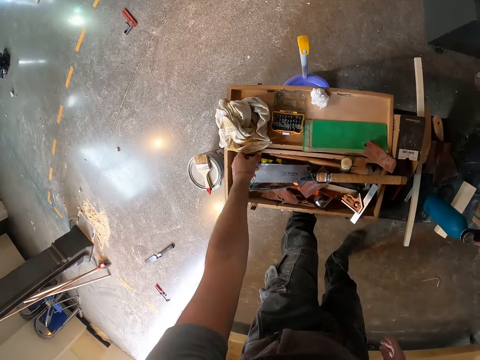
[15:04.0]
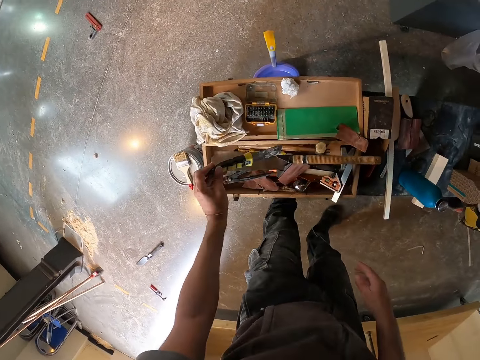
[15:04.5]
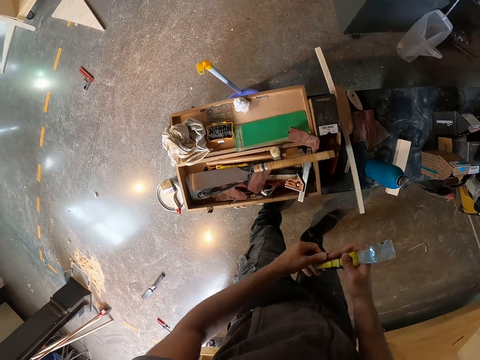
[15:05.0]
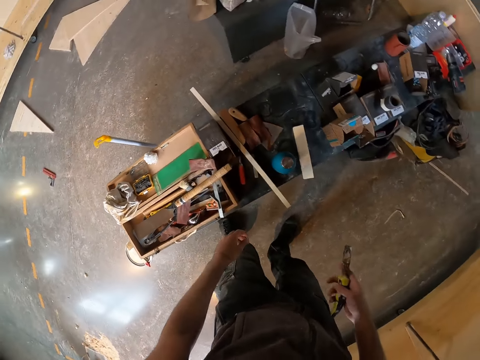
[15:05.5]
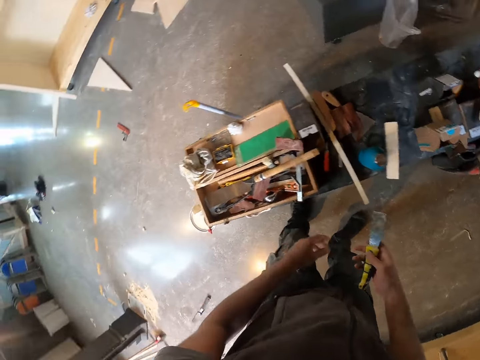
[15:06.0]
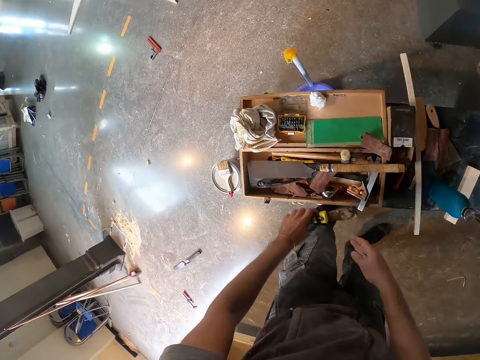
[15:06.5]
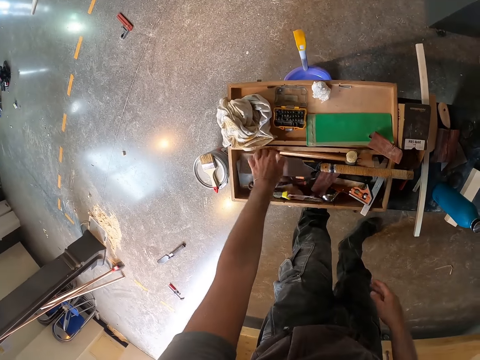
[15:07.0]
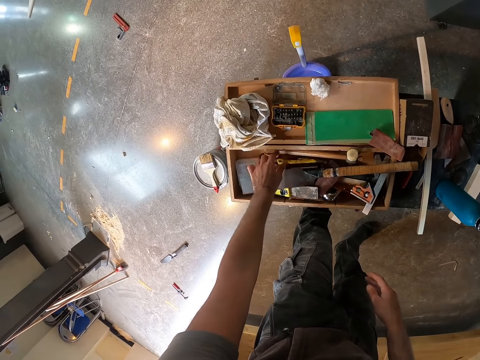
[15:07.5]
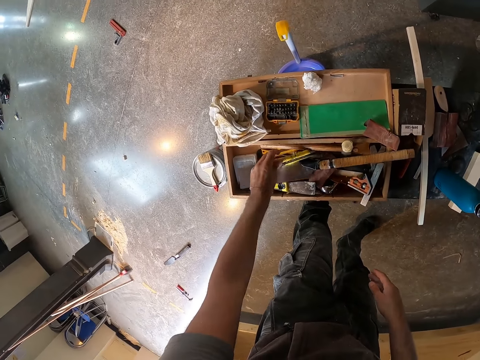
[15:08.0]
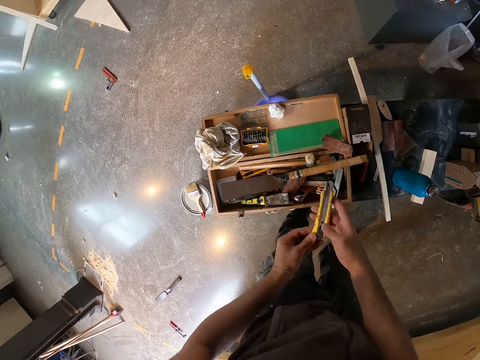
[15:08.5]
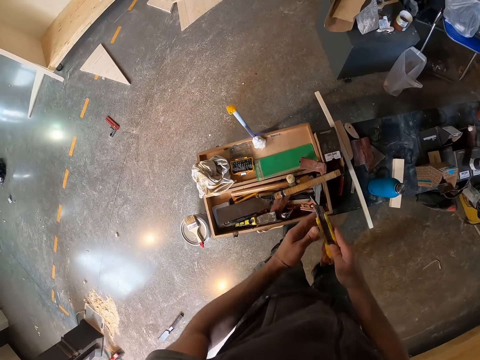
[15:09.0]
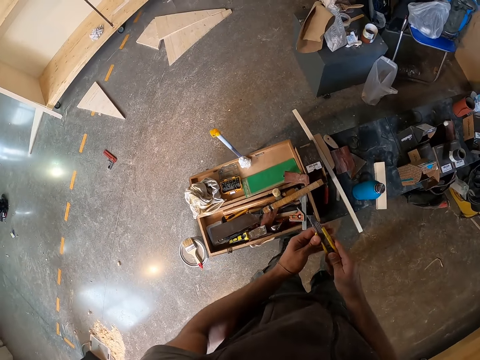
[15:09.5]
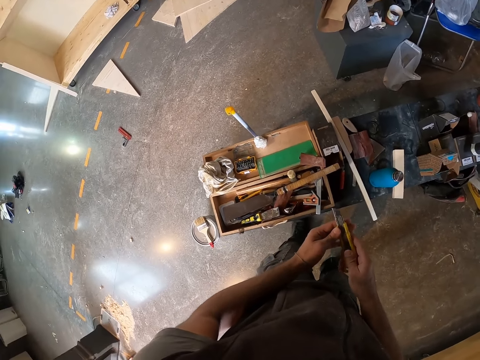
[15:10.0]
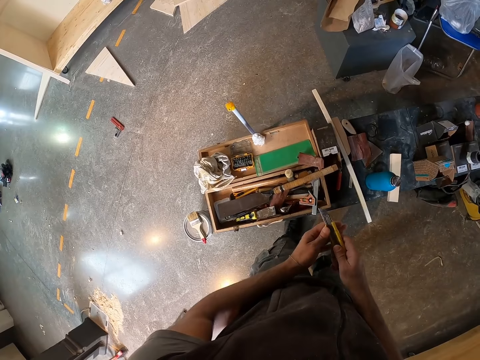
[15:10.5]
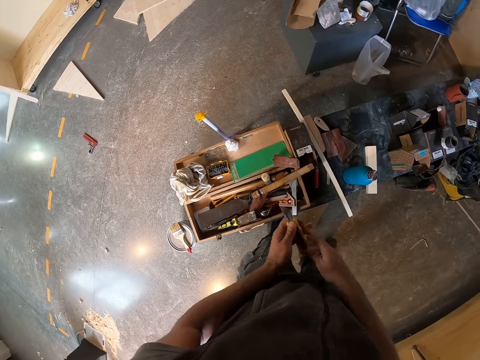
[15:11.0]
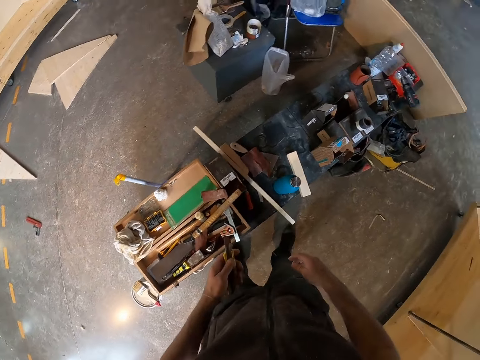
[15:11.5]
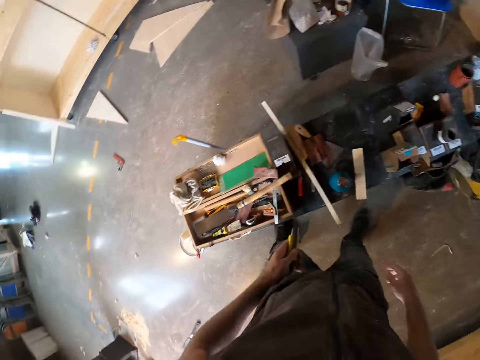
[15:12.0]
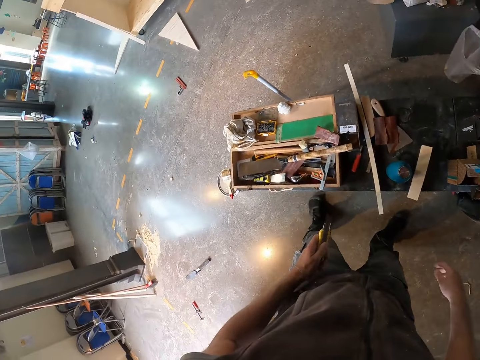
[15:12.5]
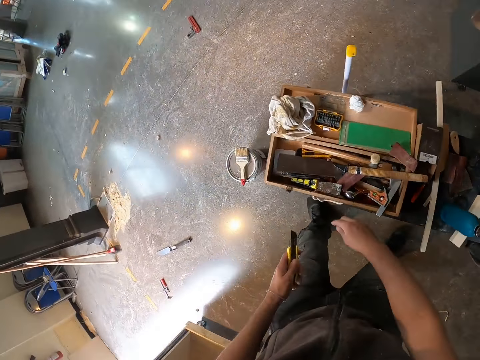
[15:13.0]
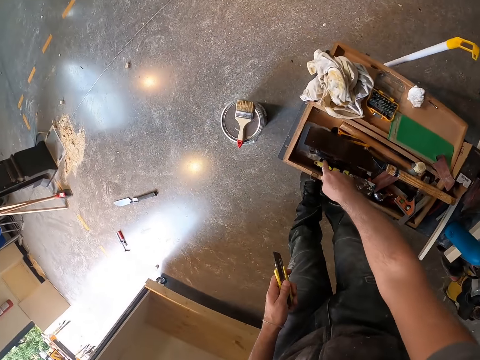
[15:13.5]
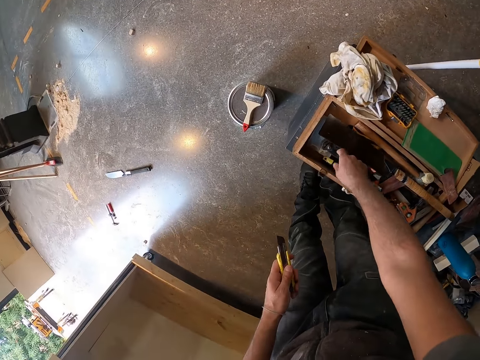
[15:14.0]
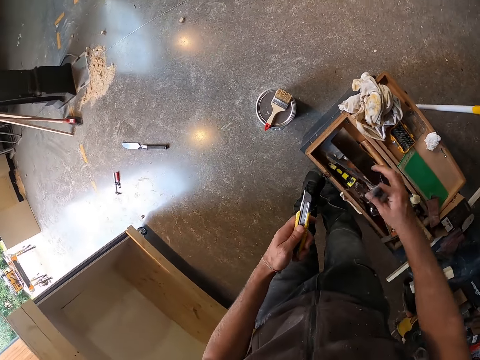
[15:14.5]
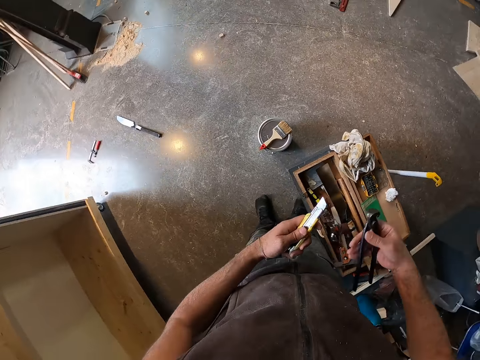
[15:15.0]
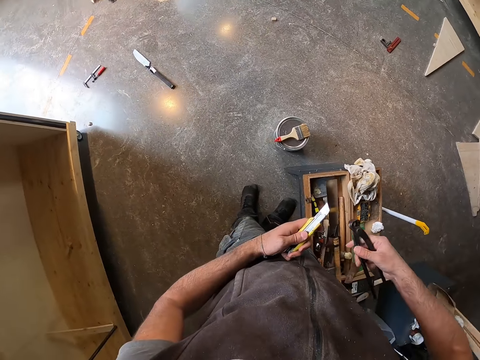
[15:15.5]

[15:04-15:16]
The camera wearer takes a scraper or chisel from a toolbox with his left hand. He exchanges the chisel to the other hand. He holds the scraper with his right hand. He exchanges the chisel to the other hand again. He drops the scraper in the toolbox with his left hand. He moves a tool. He takes a cutter knife or utility knife from the toolbox with his left hand. He holds the cutter knife in his right hand. He pushes the knife. He opens the cutter knife with both hands. He holds the cutter knife in his left hand. He moves around. He takes a plier from the toolbox with his right hand.

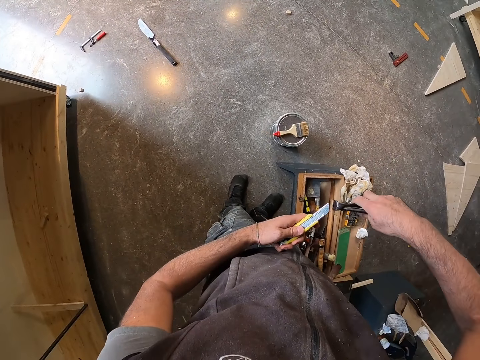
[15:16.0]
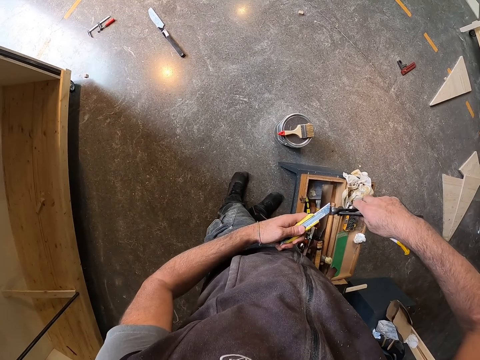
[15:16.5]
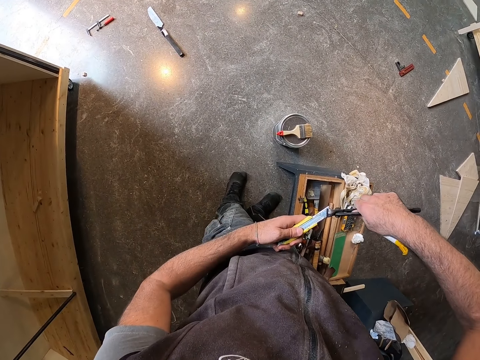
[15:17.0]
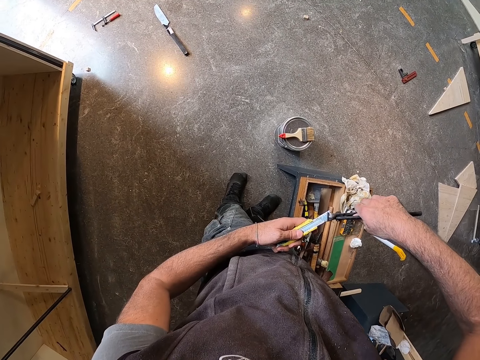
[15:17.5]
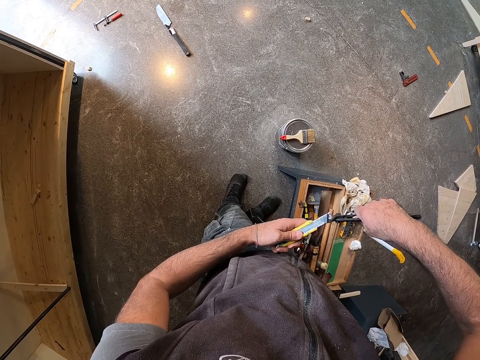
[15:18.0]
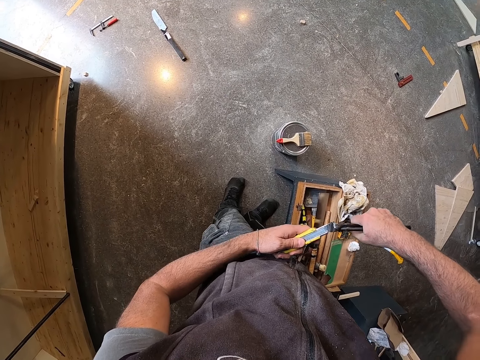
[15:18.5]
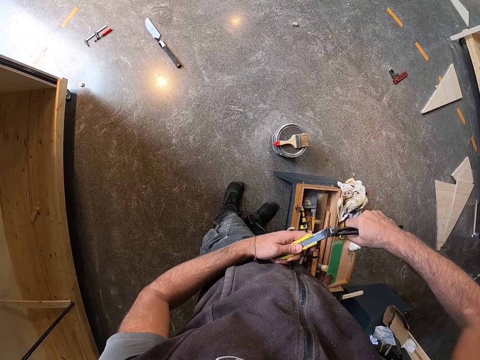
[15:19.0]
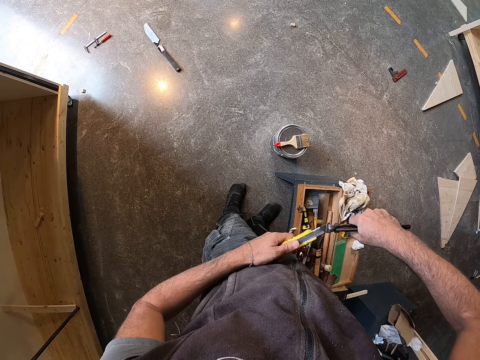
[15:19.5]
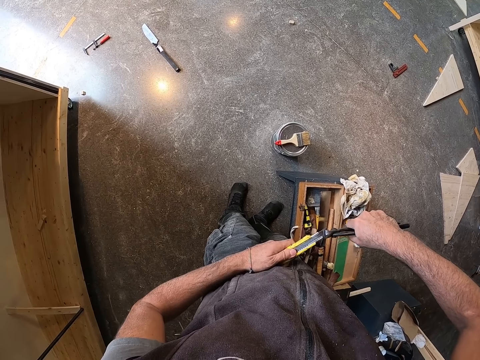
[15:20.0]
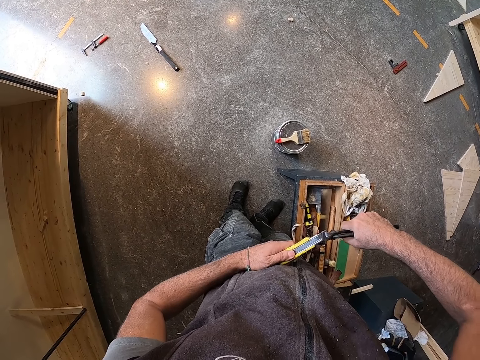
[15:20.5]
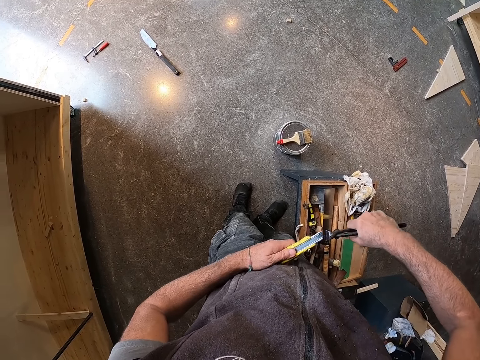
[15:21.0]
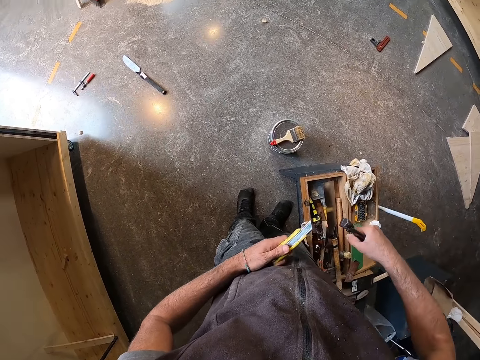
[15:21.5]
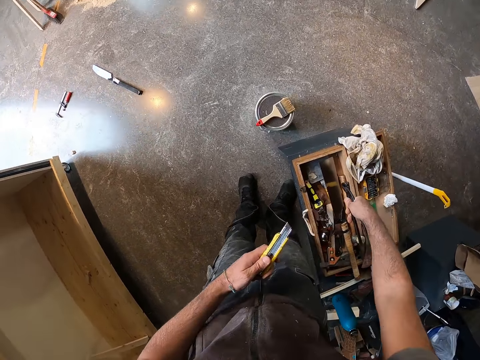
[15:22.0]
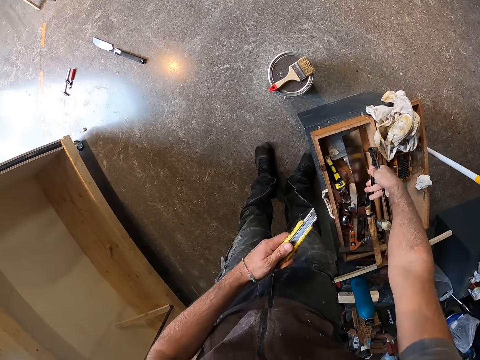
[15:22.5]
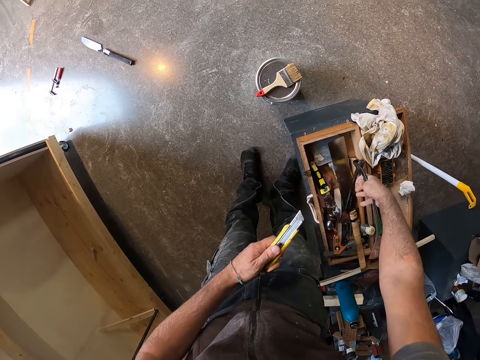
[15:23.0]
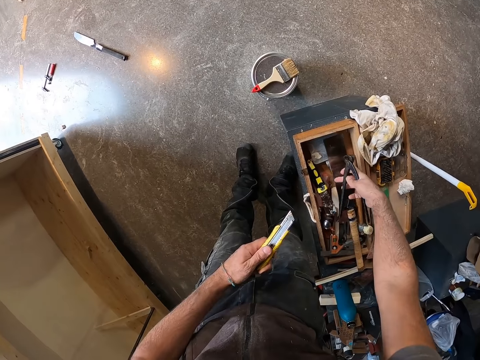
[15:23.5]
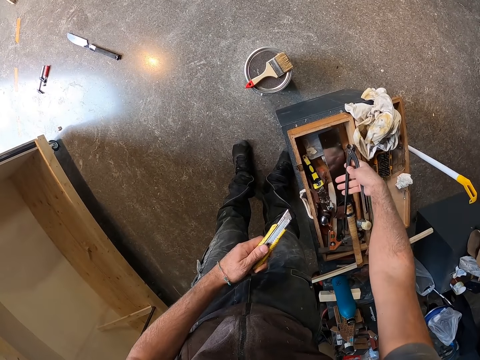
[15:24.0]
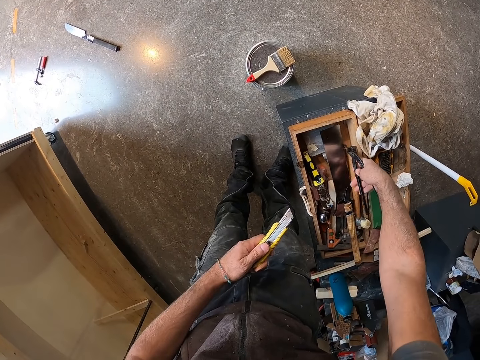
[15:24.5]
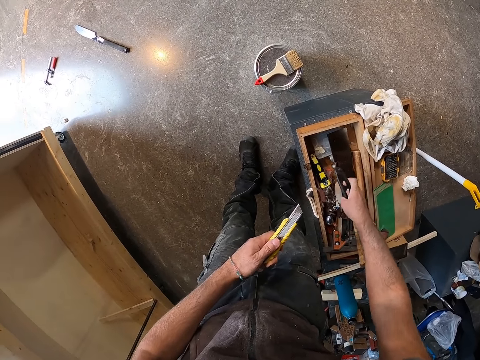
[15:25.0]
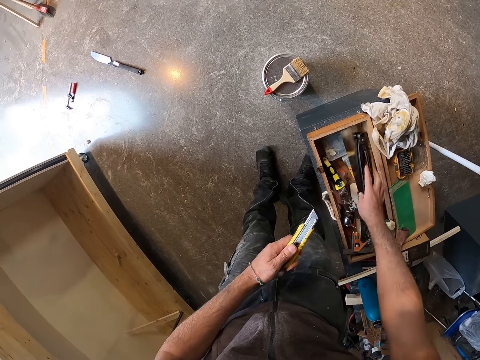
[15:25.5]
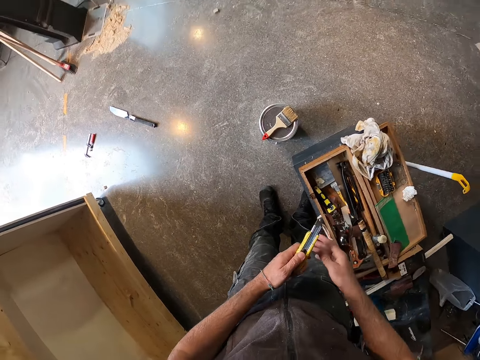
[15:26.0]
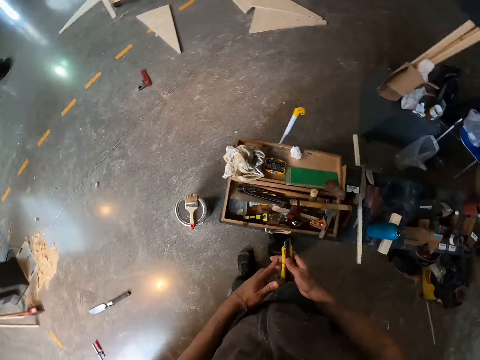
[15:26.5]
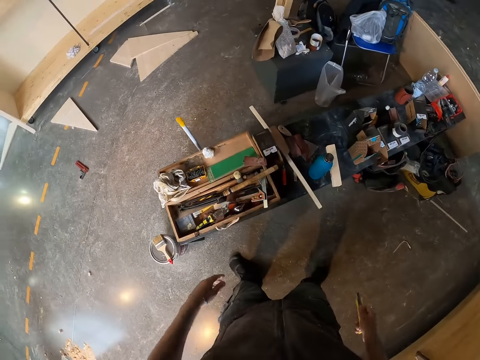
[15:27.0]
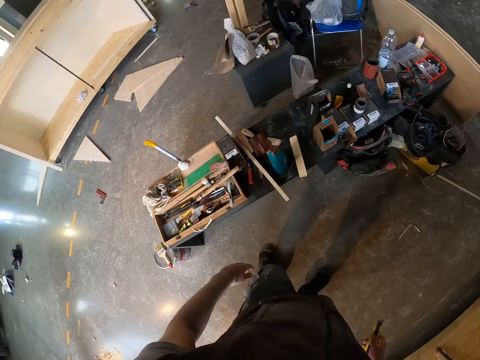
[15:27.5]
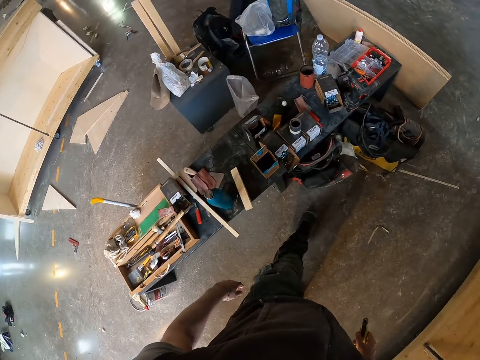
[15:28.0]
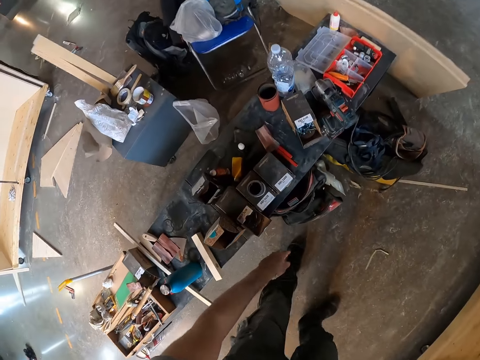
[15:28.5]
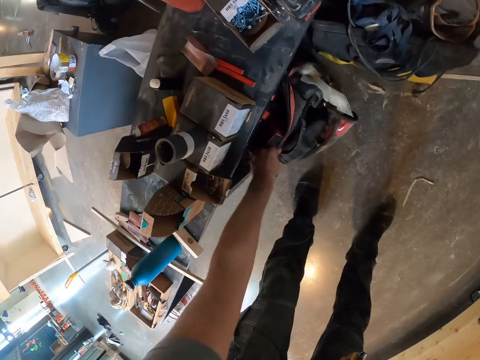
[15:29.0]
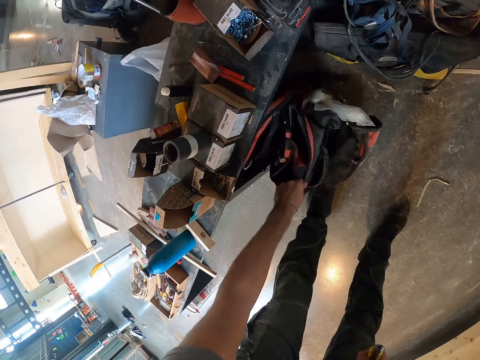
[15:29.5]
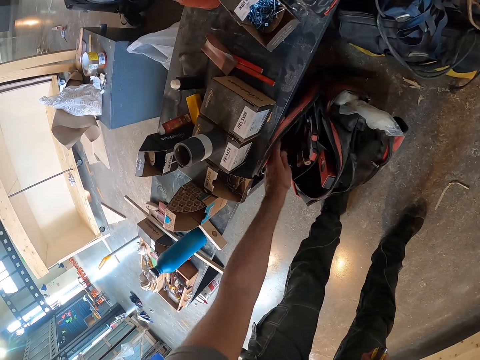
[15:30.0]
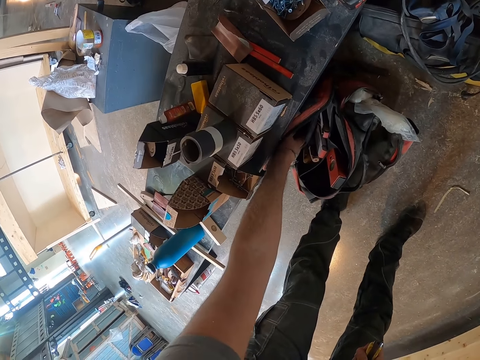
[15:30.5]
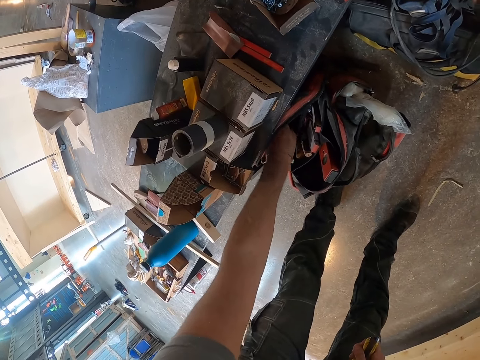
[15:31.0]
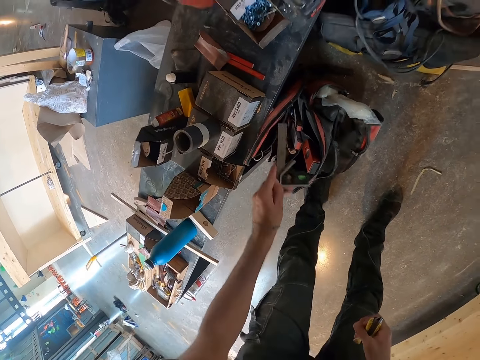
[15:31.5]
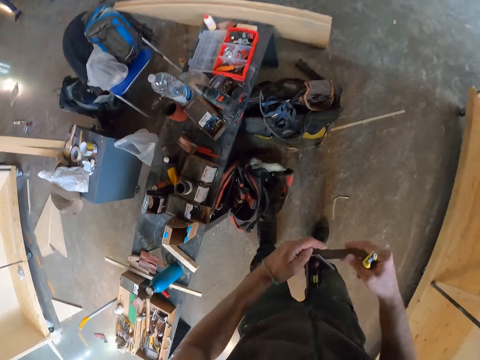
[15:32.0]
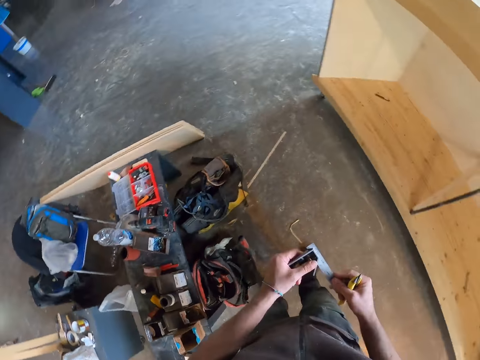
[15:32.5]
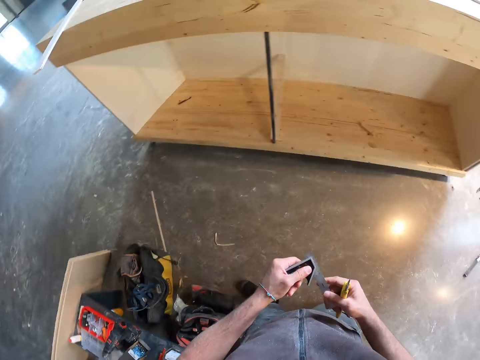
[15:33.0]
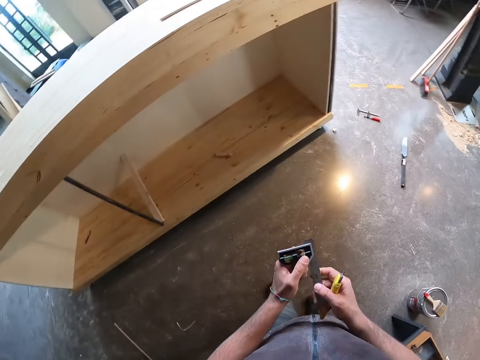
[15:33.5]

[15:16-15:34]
The camera wearer holds the blade with the plier. He cuts the blade of the cutter knife or utility knife in his left hand with the plier in his right hand. He presses the blade. He repositions his hand on the utility knife. He moves the plier away. He drops the blade. He places the plier in his right hand in the toolbox. He holds the cutter blade in his right hand. He walks forward. He holds the bag on the floor with his left hand. He moves the bag on the floor with his left hand. He takes a combination square or ruler from the bag with his left hand. He holds the combination square in both hands. He walks around.
